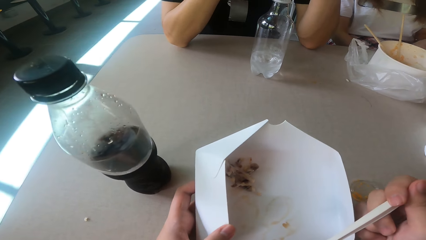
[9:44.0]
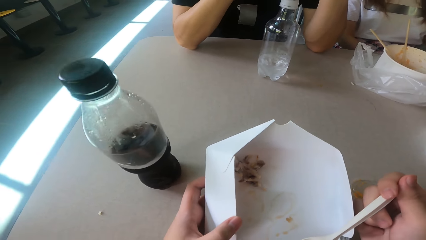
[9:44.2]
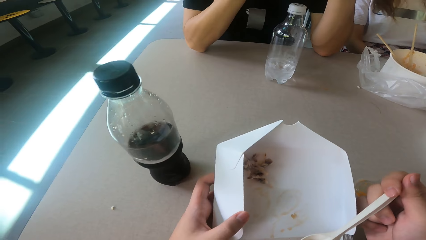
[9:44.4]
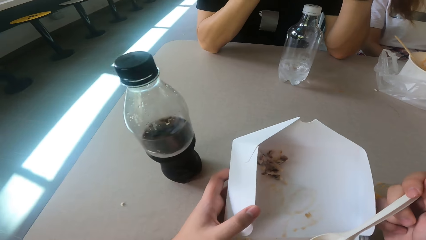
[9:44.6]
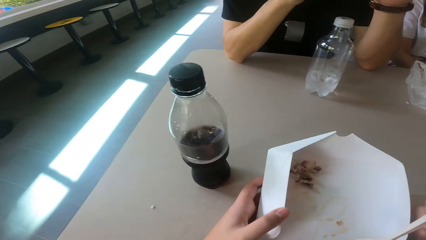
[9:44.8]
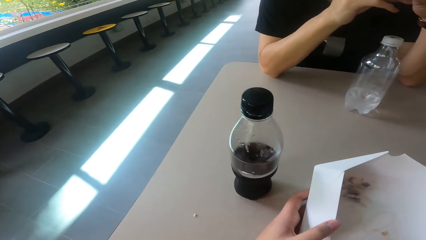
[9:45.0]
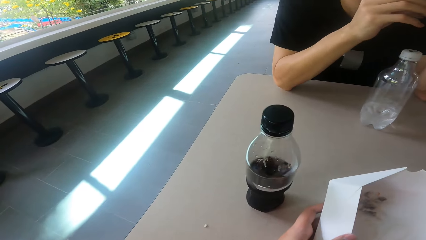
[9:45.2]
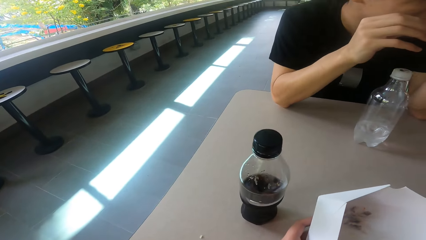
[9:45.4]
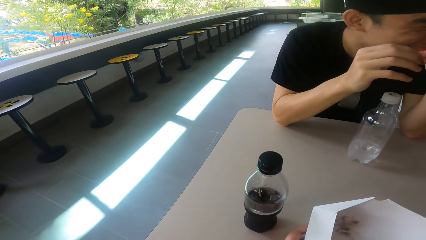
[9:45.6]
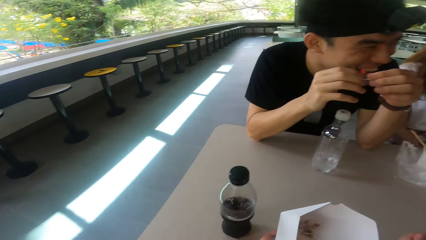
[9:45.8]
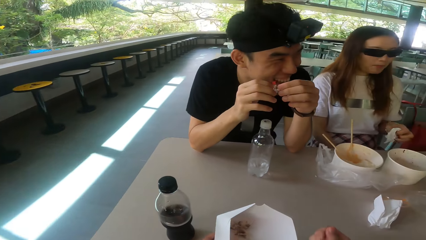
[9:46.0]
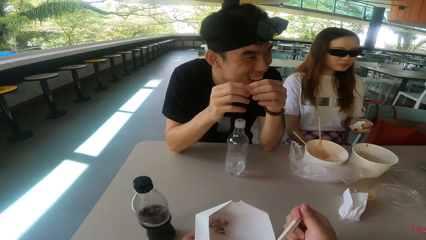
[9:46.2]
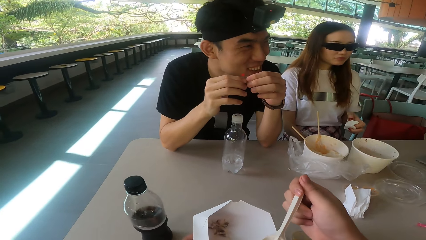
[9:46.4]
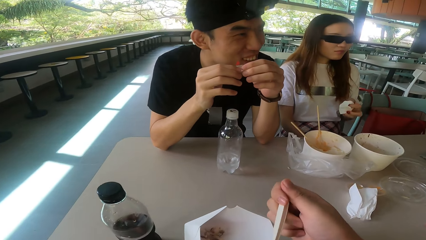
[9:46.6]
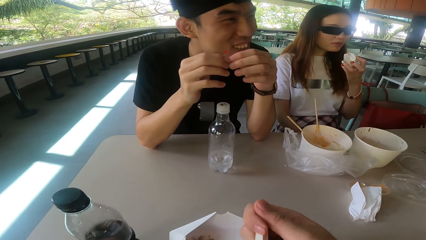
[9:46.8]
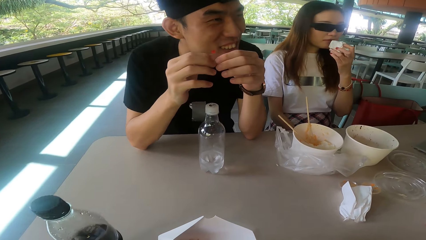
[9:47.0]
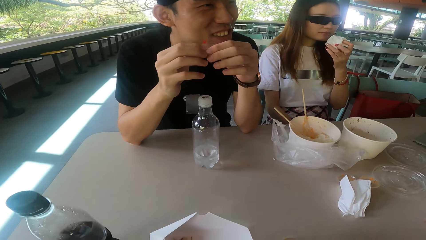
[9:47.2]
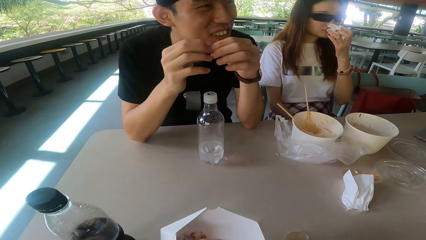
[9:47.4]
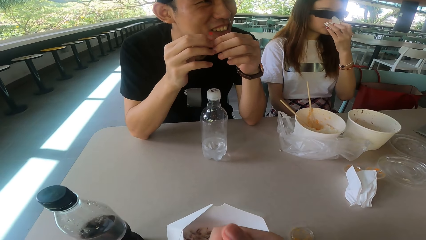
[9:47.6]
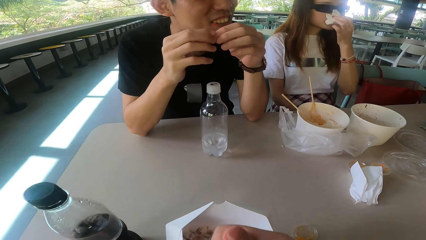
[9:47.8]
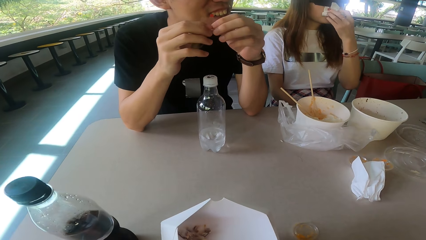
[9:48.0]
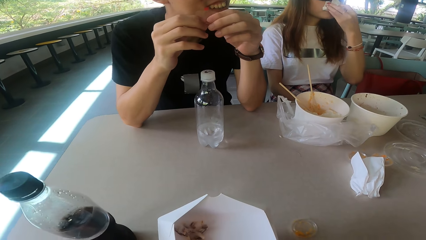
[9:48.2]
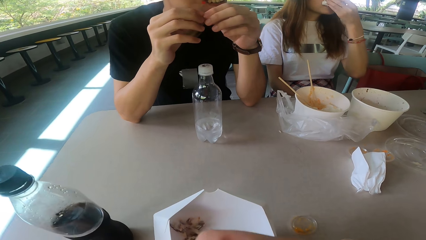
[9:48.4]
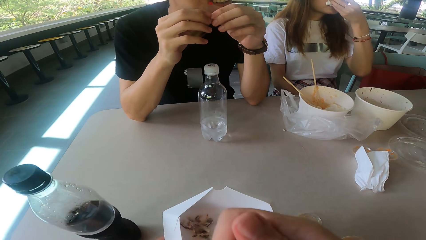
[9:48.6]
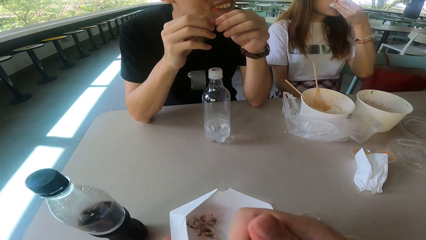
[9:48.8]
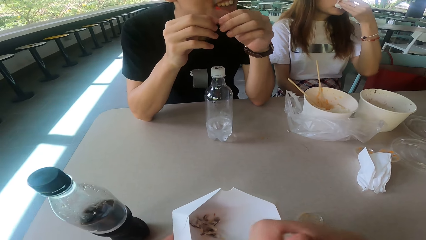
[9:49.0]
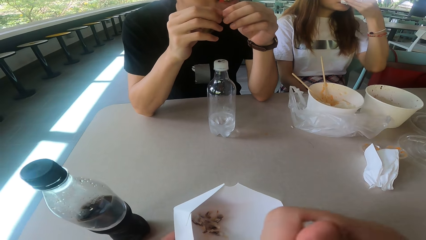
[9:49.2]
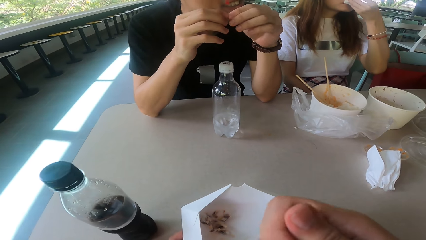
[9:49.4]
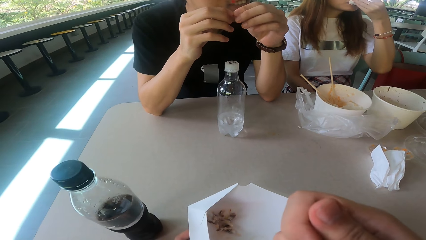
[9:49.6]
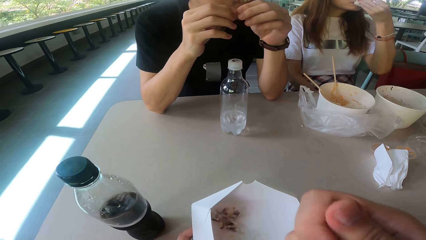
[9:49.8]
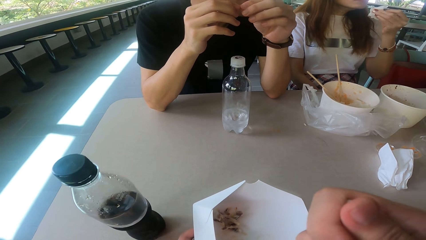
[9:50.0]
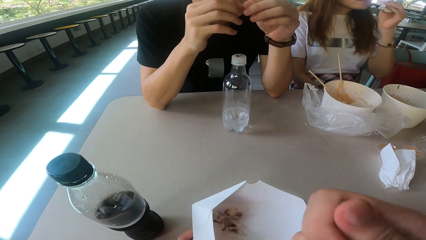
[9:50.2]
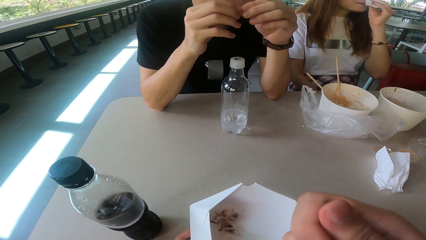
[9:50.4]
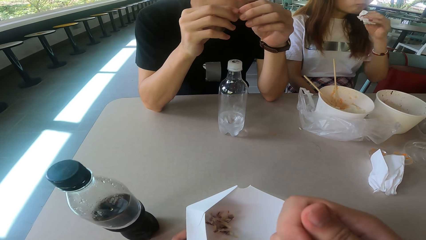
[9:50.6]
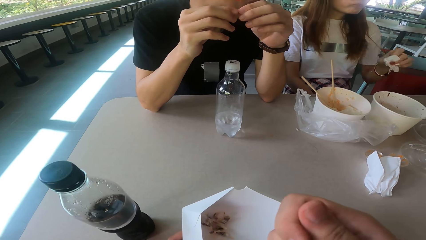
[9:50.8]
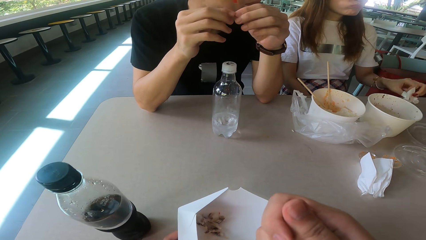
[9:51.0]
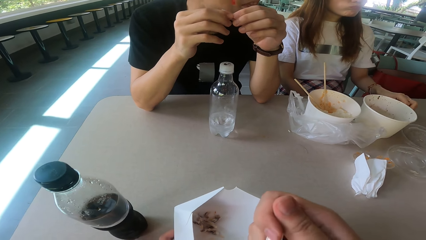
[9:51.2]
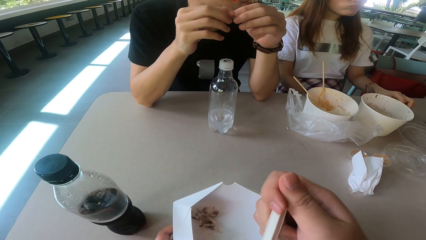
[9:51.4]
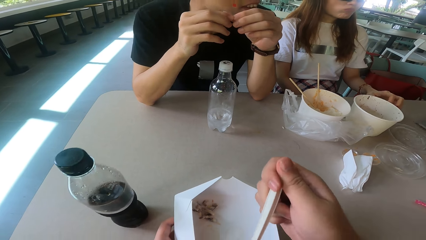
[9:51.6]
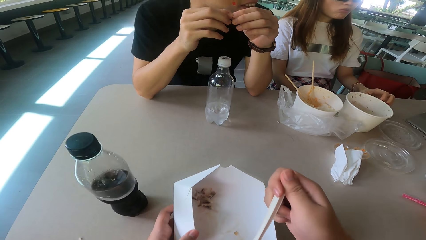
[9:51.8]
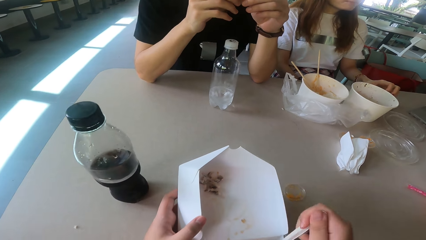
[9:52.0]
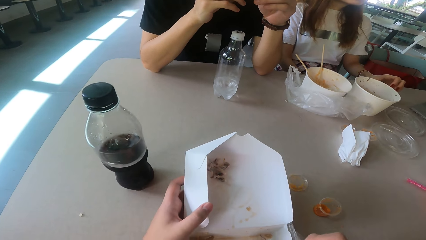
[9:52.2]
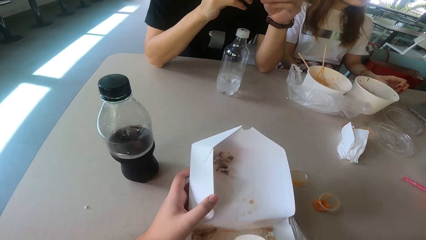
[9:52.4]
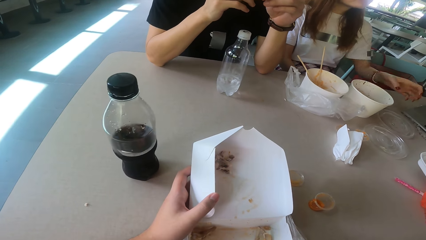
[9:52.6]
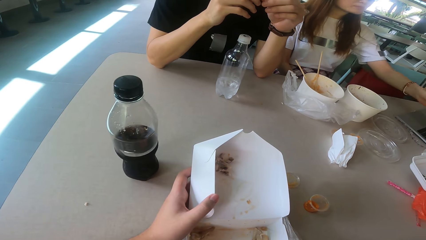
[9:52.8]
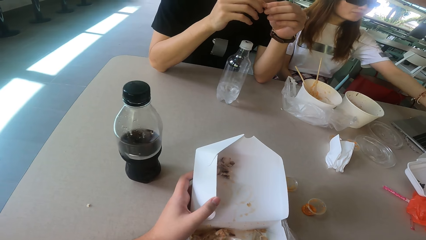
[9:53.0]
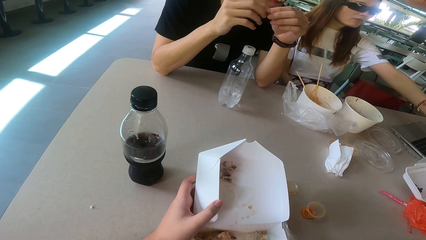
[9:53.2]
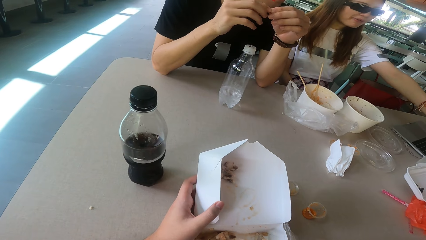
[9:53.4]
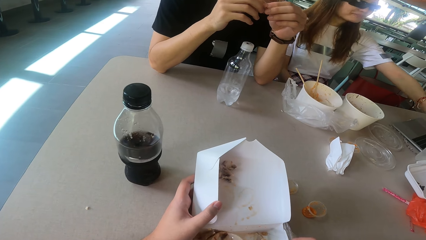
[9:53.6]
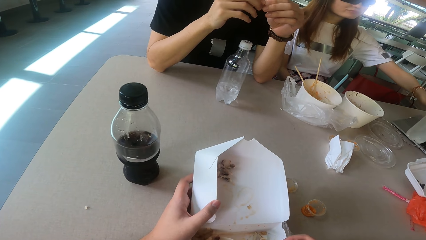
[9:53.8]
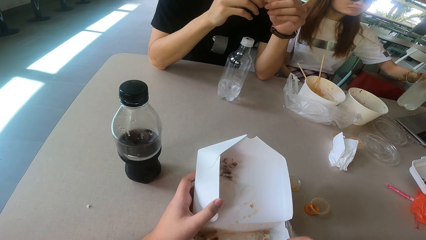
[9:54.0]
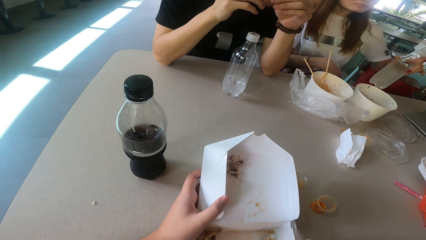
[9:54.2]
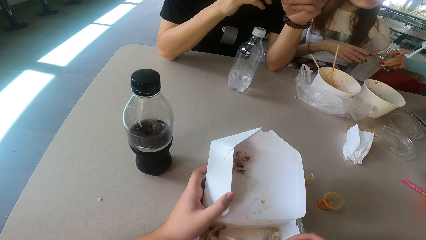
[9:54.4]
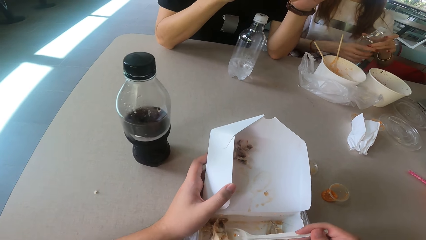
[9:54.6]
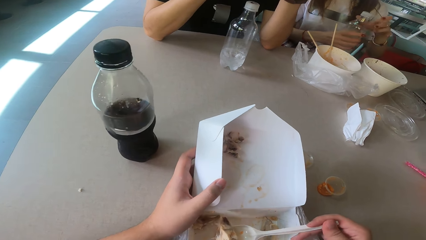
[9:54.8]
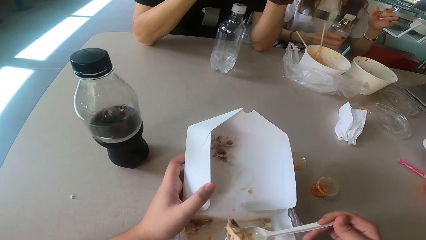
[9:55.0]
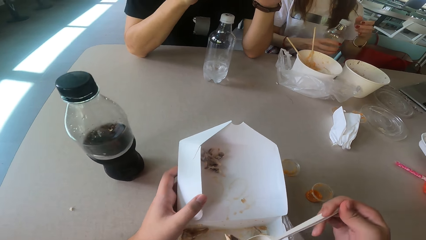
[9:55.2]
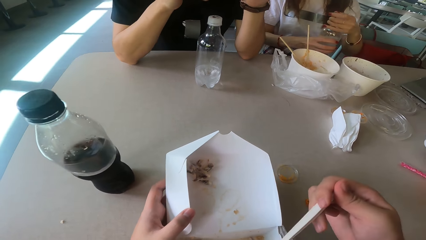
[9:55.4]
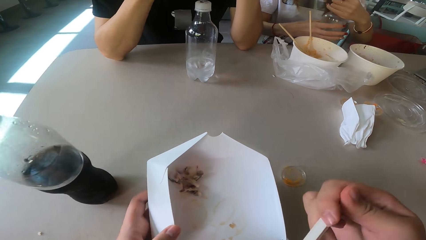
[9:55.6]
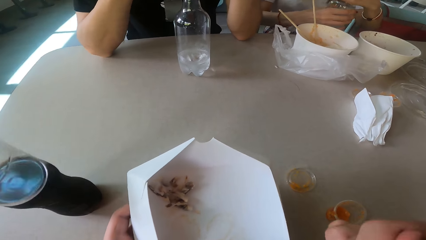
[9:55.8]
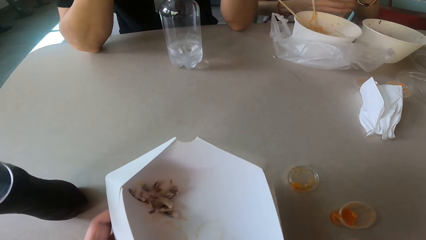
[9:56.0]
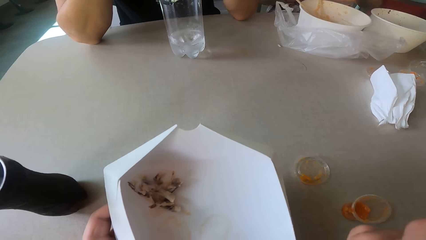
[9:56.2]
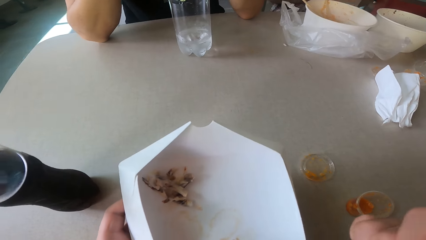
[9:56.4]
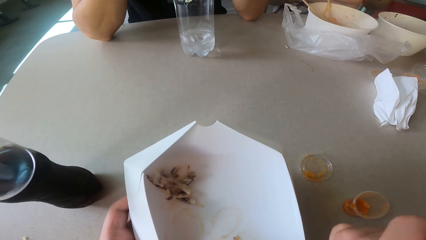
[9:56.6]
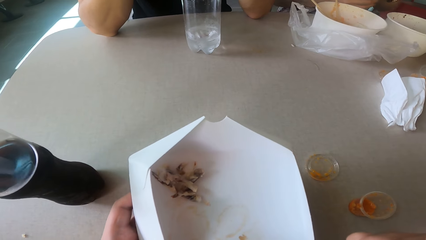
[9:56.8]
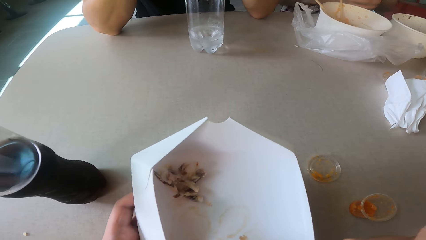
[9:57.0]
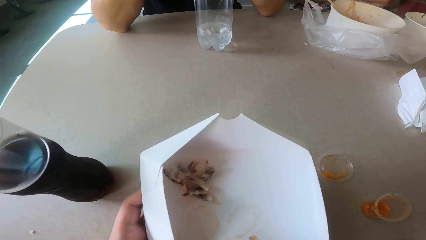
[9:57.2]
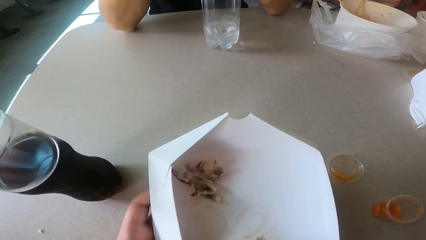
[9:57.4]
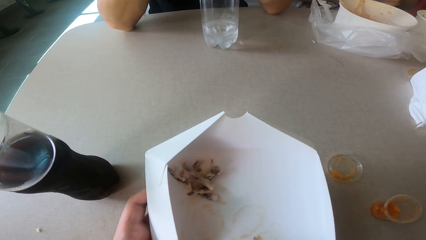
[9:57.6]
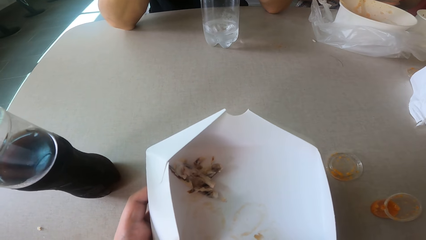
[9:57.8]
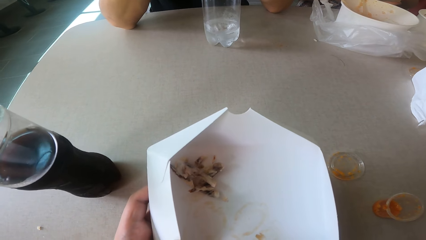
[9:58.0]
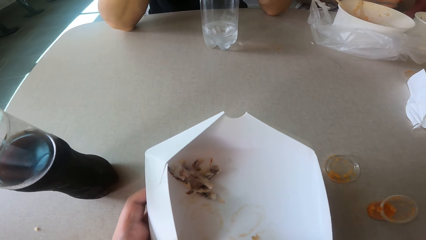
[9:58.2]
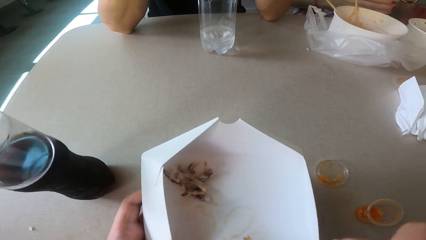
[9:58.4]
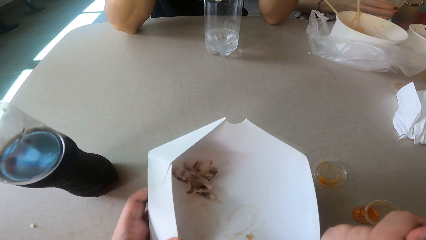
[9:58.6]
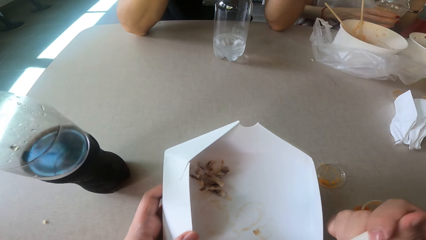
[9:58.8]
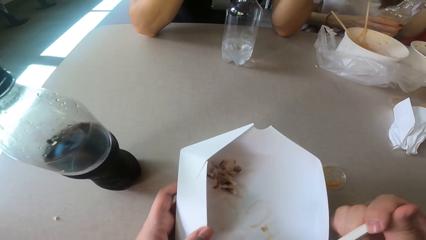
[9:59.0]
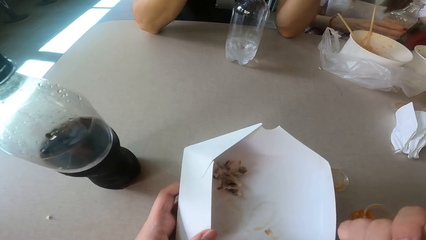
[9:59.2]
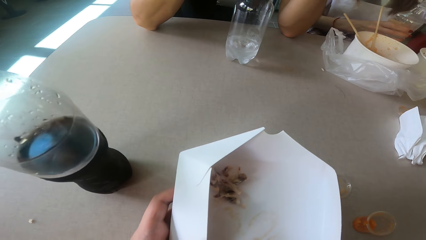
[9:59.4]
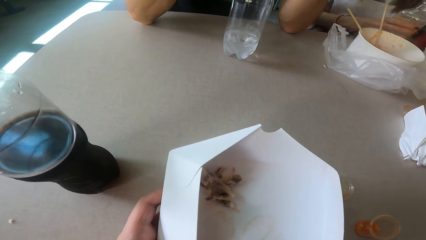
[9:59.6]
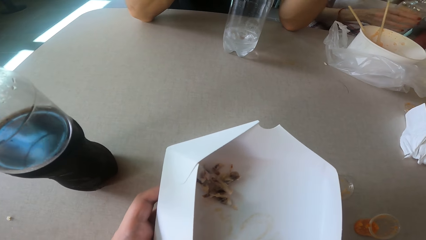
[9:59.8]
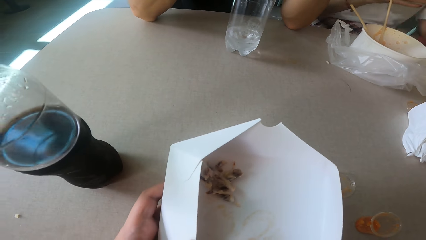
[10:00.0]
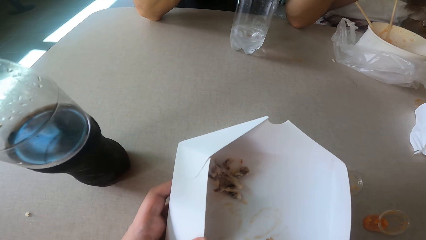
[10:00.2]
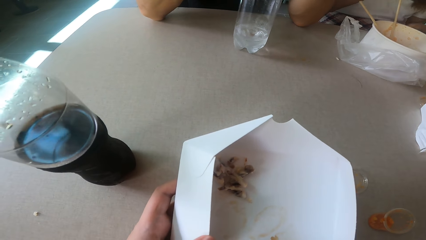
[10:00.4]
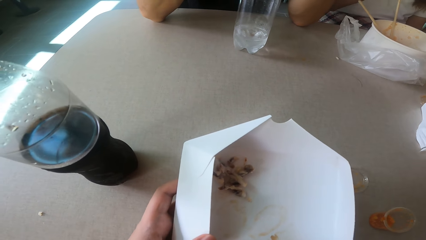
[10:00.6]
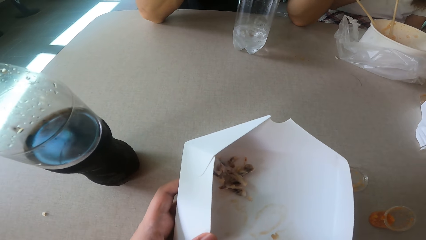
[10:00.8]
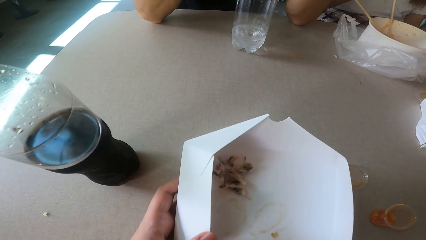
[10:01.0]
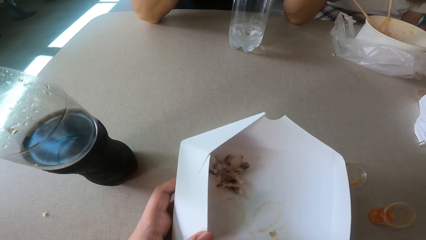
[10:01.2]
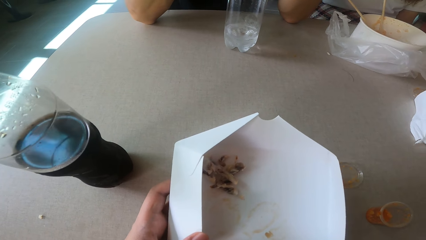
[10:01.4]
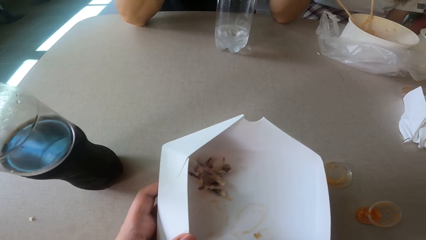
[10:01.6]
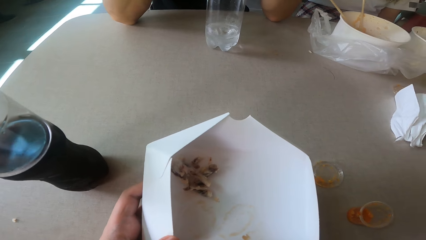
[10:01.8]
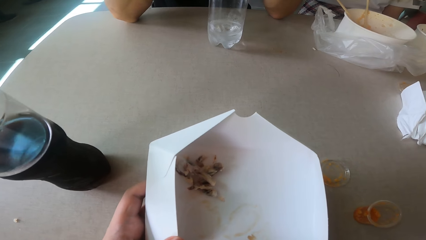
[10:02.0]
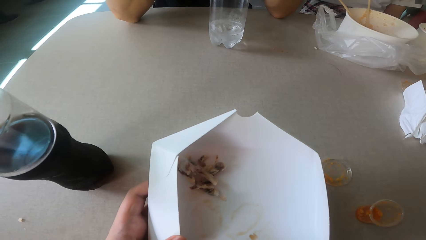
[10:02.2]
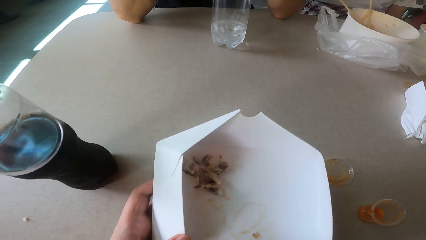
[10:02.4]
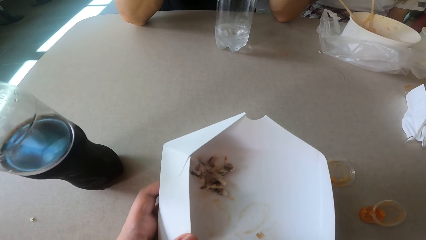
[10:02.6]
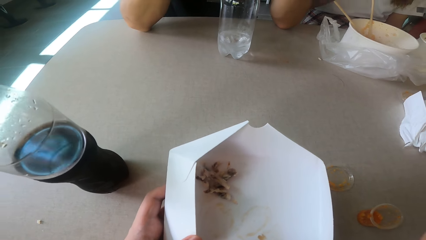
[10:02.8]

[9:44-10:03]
A man laughs. A woman wipes the nose with the serviette. The camera wearer eats the food. The woman drops the serviette. The camera wearer eats the food. The woman stretches the hand, picks up the bottle and opens the bottle. The camera wearer eats the food.
